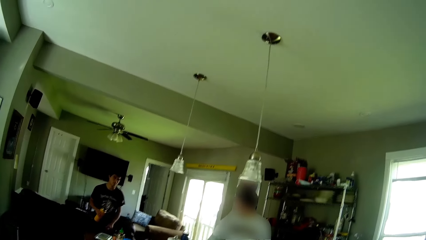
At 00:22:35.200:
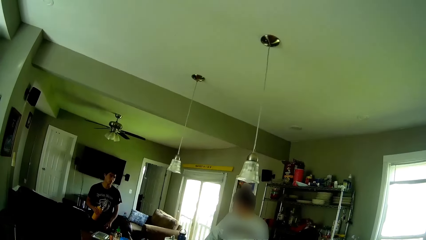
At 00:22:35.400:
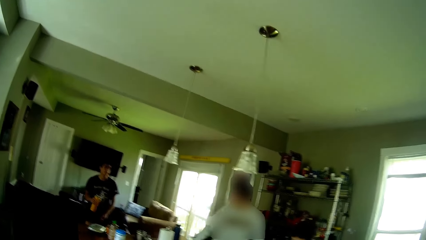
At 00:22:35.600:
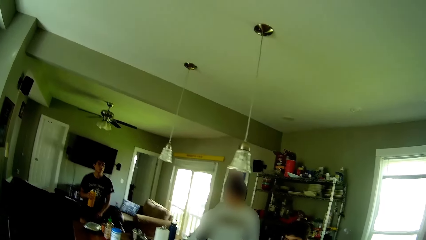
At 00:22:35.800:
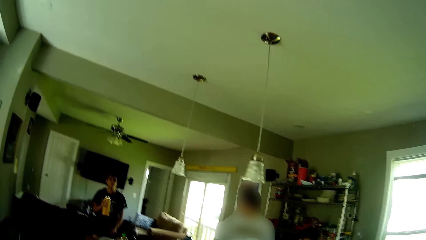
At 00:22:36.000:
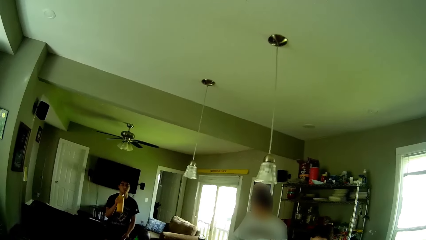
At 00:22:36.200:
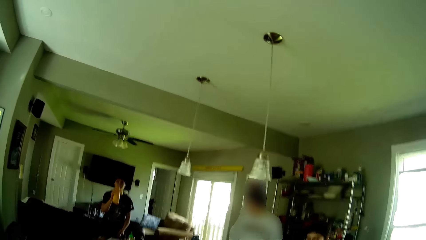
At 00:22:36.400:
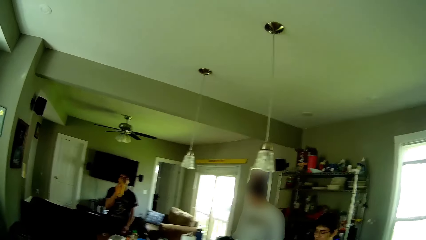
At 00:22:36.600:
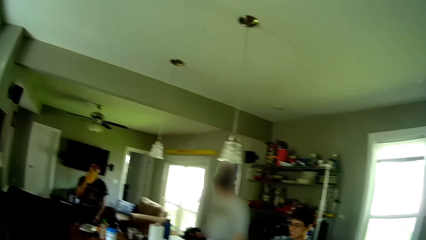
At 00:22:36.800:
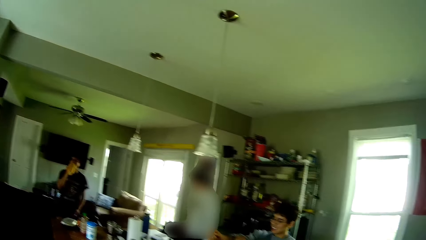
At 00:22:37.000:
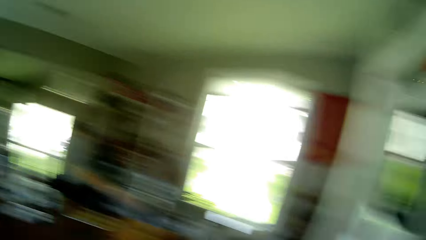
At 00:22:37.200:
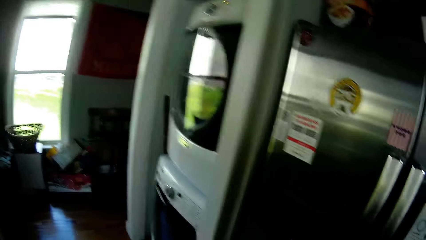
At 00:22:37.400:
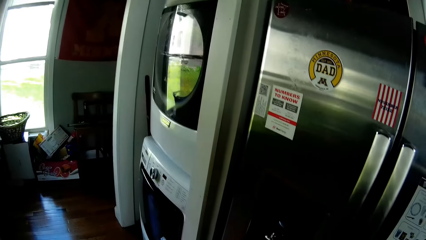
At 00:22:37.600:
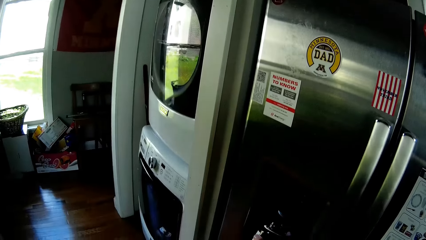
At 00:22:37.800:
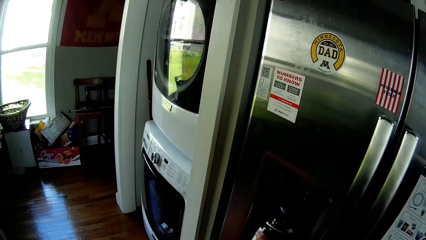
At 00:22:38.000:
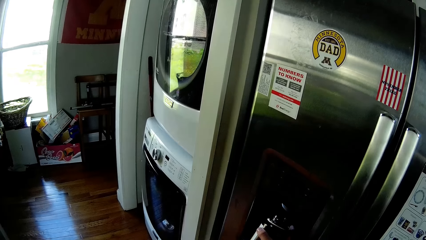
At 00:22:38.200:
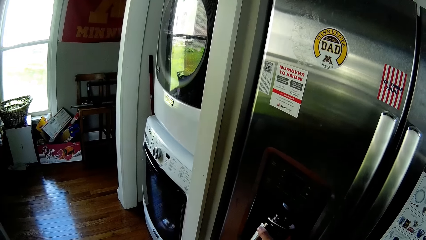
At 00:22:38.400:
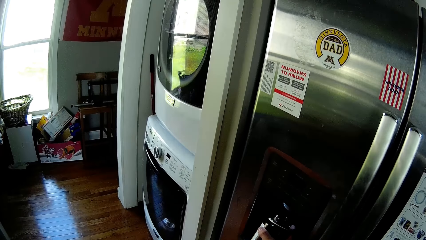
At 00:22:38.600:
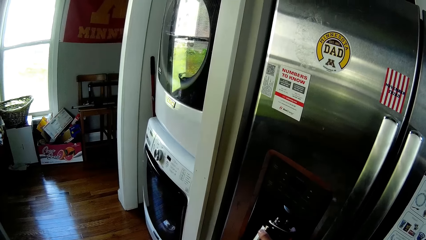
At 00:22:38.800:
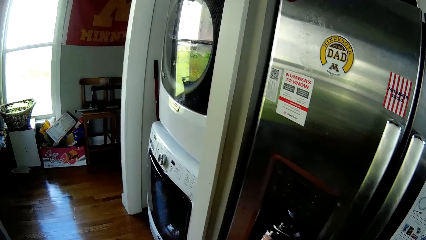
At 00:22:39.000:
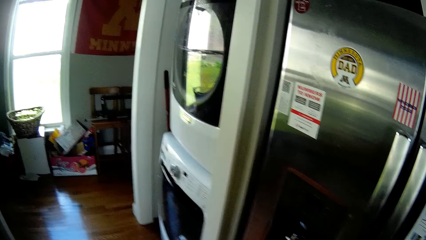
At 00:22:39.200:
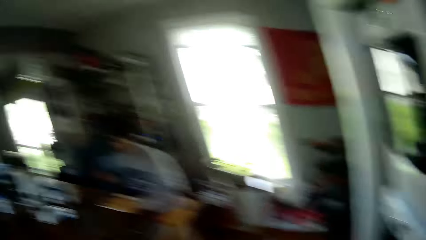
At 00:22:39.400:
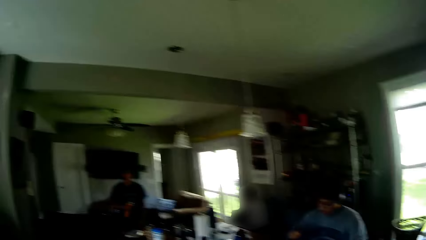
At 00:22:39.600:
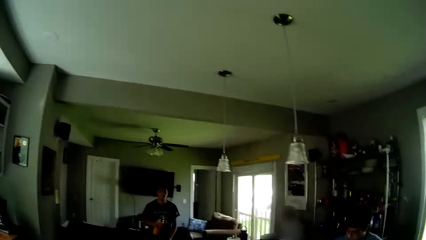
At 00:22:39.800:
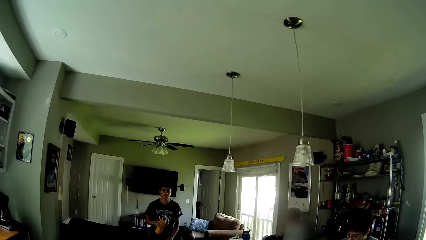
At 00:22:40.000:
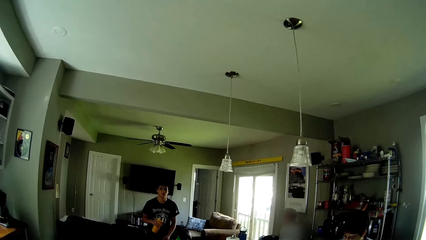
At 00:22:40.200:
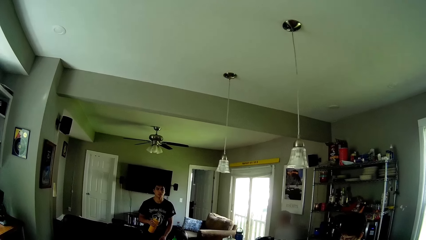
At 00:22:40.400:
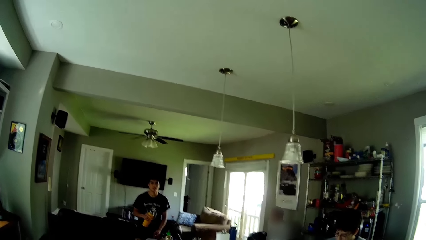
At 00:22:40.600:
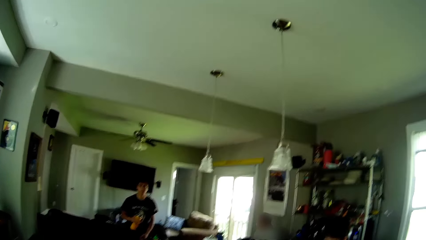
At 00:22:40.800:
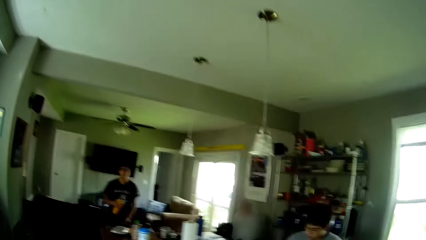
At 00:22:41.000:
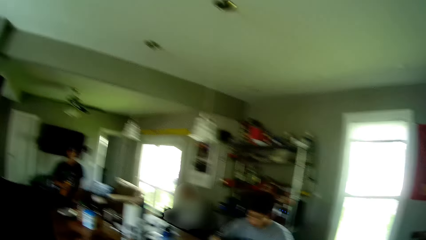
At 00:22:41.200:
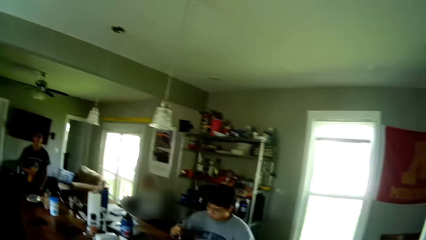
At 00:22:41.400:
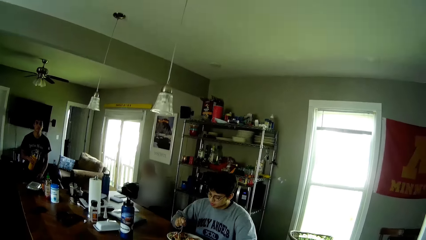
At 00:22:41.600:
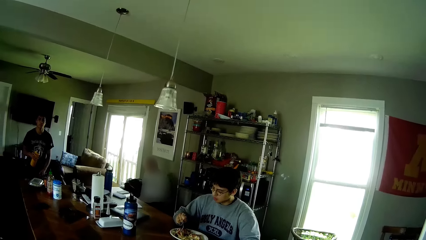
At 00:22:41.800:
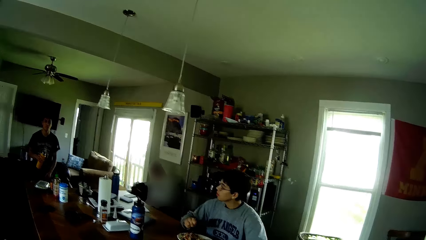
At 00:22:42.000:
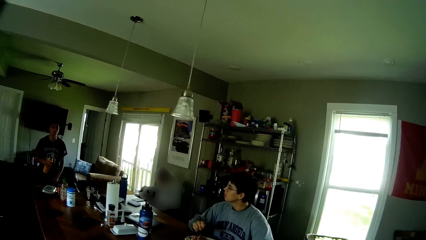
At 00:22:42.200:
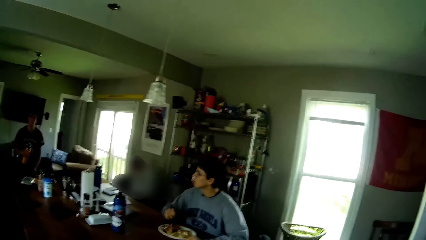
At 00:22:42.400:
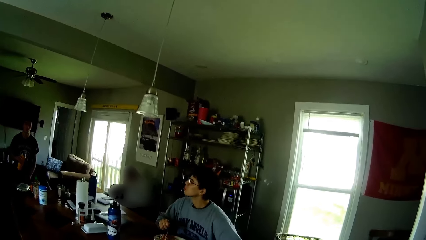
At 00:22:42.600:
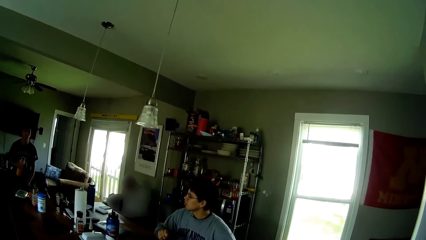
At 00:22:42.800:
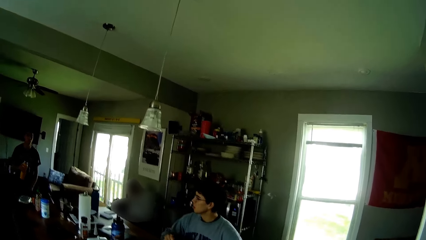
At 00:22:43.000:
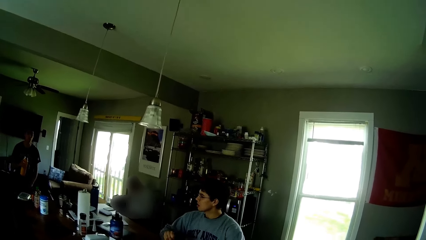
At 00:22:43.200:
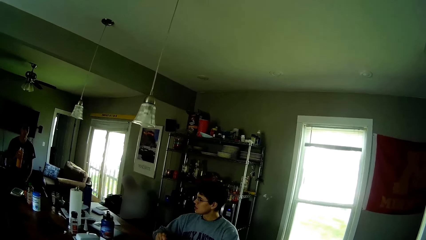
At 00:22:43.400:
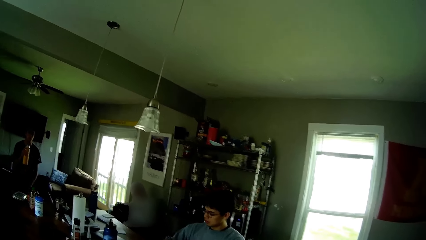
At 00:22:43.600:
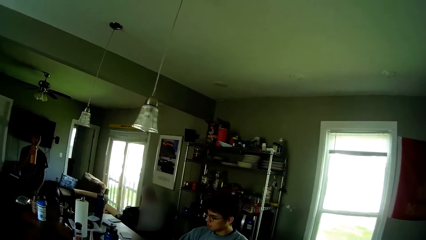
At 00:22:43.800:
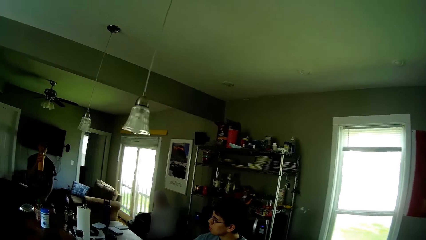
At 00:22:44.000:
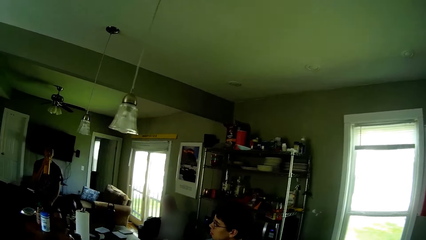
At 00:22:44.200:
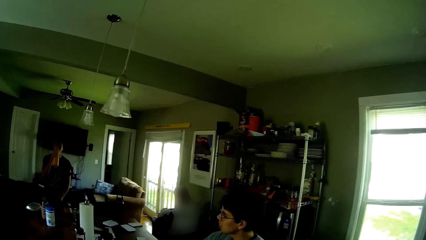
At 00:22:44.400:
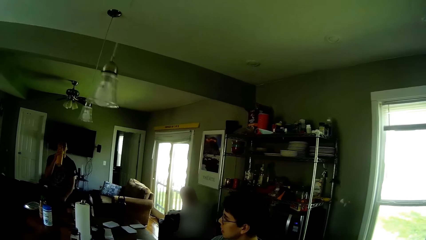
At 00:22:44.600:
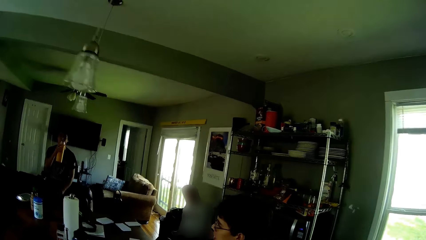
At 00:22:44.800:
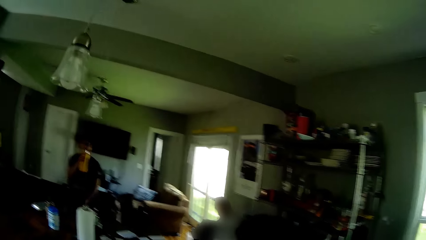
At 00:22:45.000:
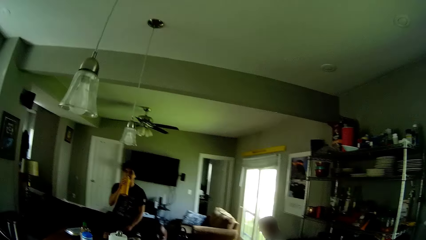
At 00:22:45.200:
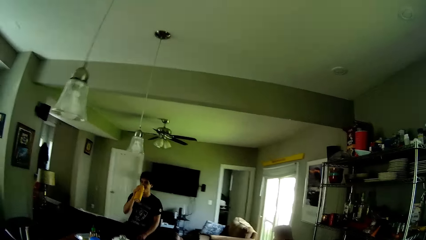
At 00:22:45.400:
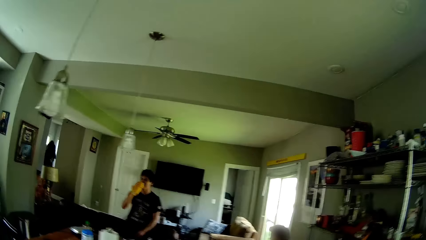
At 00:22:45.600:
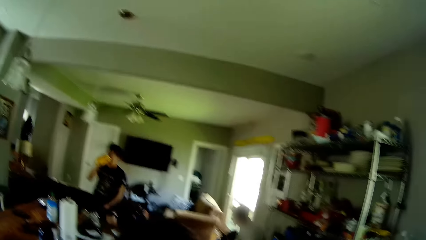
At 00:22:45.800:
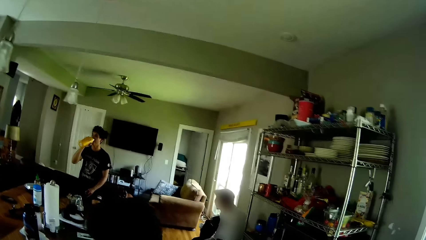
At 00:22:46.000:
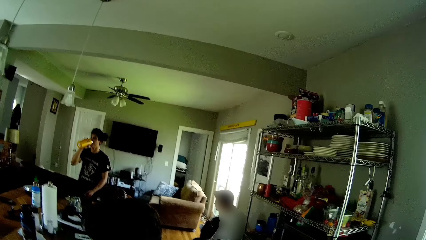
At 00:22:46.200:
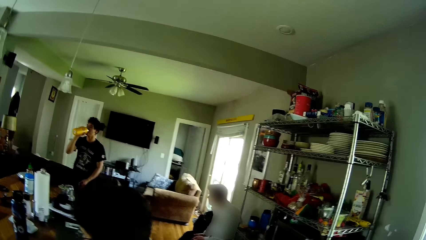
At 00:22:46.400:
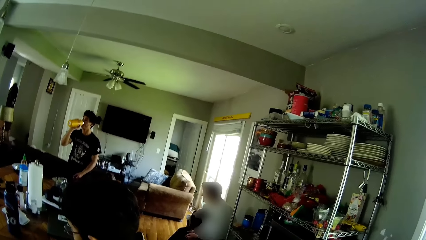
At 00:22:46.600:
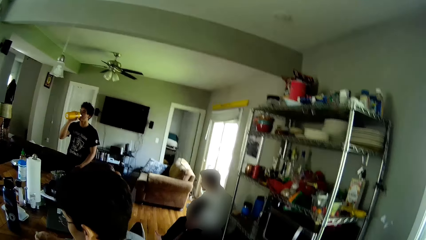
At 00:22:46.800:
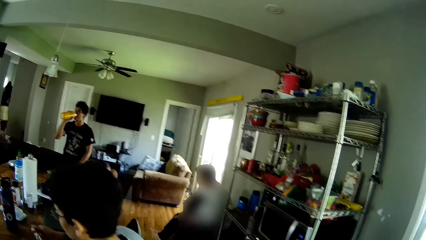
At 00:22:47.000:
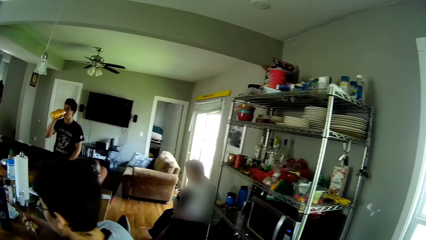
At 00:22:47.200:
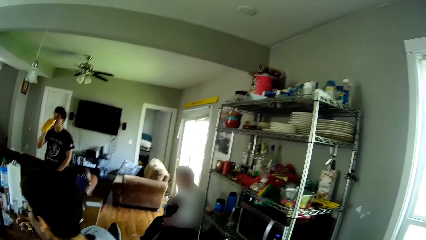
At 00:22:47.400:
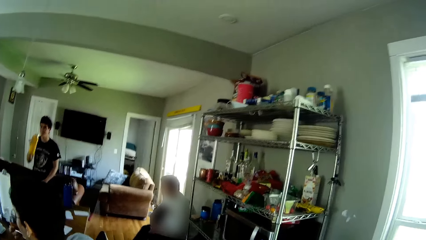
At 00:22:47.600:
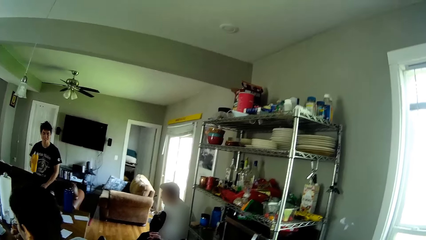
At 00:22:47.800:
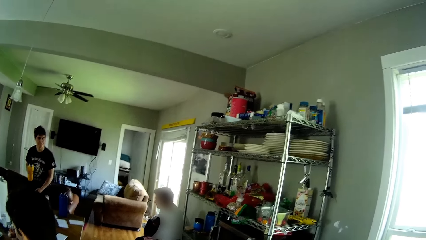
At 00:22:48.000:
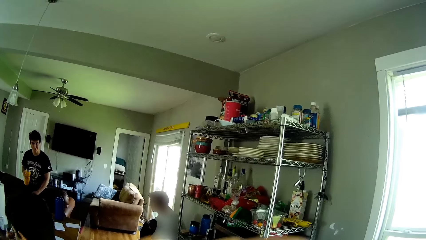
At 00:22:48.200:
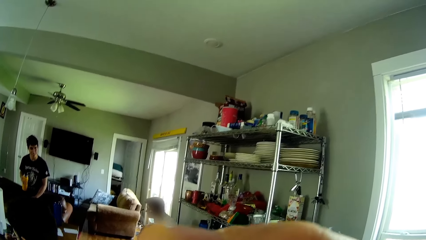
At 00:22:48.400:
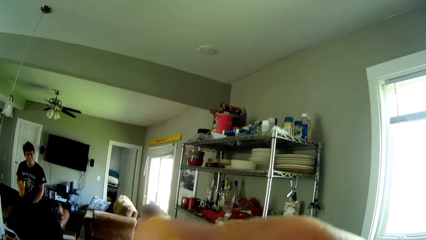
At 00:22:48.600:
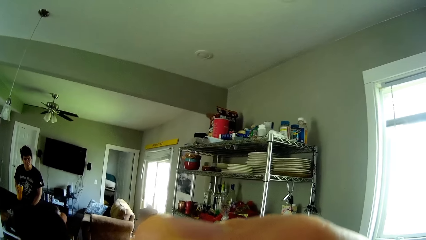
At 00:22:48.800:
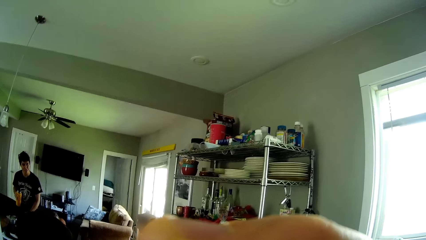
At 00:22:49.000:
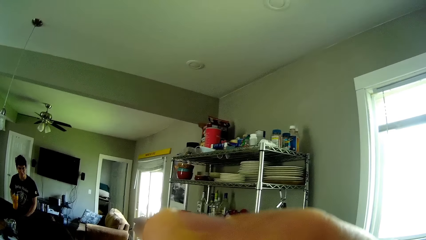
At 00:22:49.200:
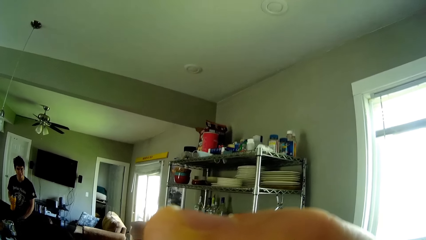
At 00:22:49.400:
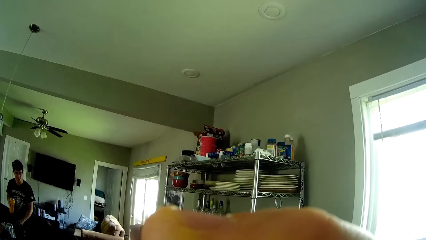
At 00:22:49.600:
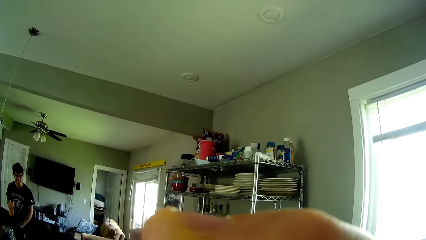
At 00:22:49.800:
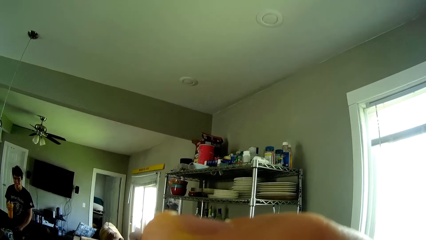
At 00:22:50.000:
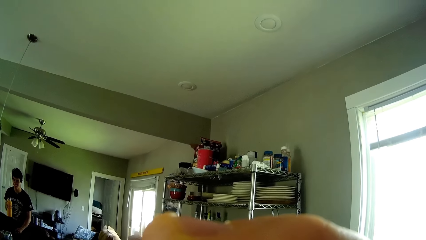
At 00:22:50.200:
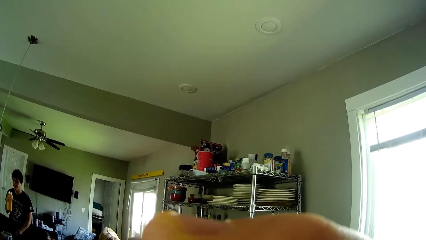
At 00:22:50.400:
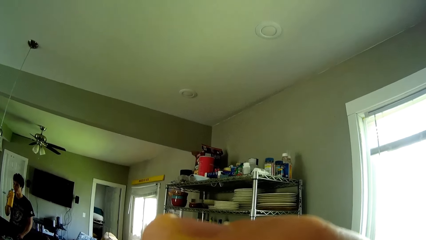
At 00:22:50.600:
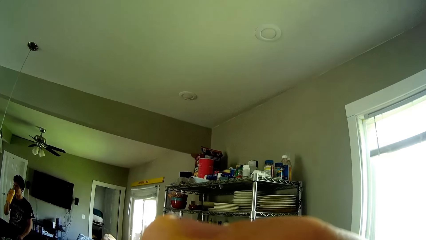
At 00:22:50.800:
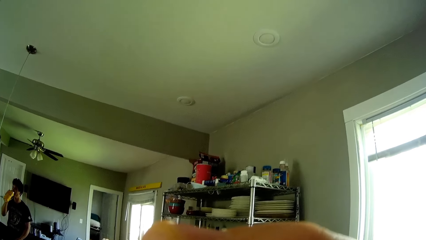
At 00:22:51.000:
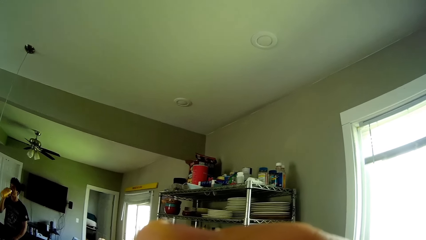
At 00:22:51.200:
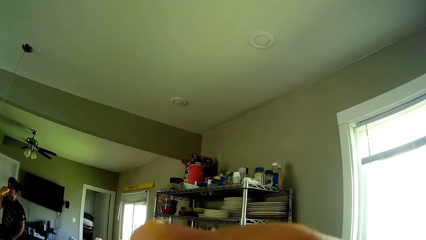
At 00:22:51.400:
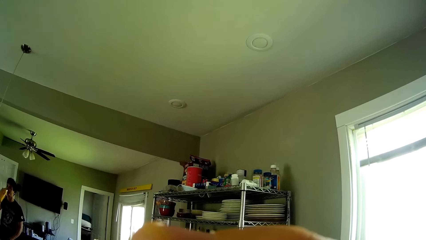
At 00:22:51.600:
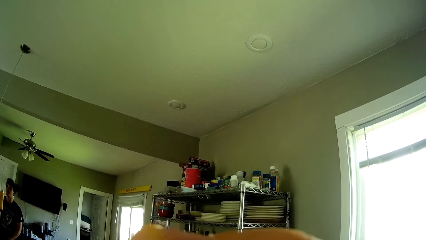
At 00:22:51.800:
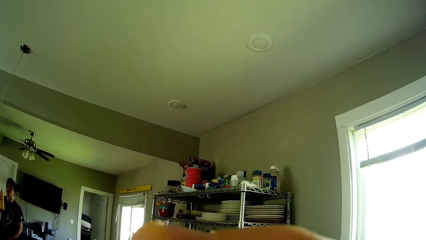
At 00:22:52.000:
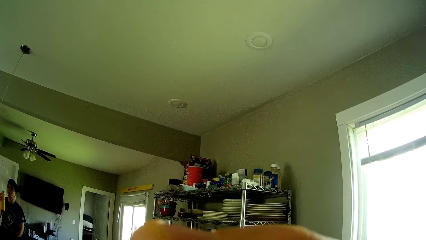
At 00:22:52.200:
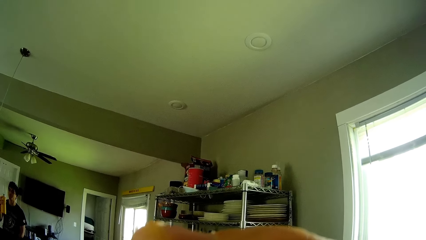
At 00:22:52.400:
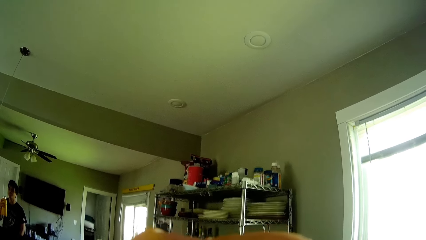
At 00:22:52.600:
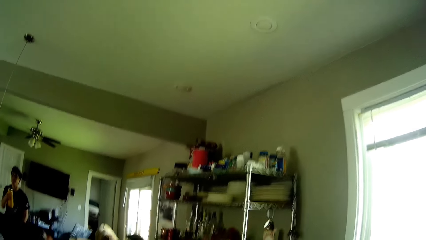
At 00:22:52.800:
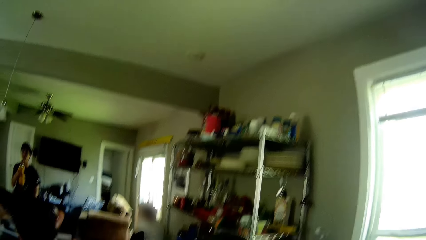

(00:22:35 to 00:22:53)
A man drinks from the water flask. The camera wearer talks to another man. The first man drinks from the water flask again. Another man eats food from a plate on a table with a fork in his right hand. The camera wearer drinks water from the bottle in his right hand. Another man drinks from a bottle in his right hand.
